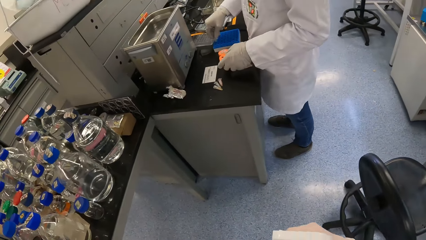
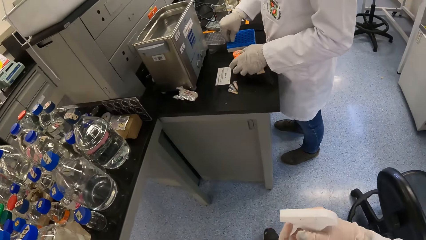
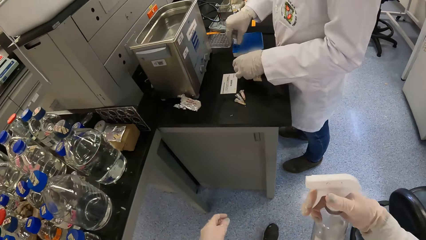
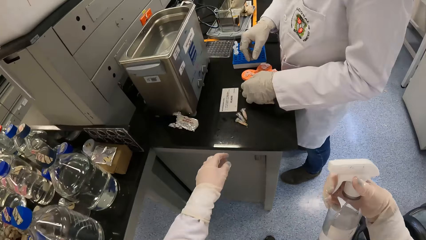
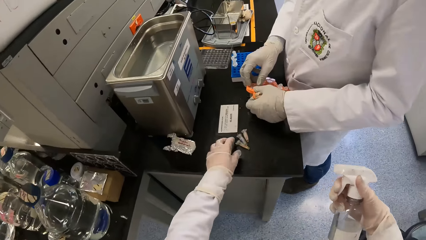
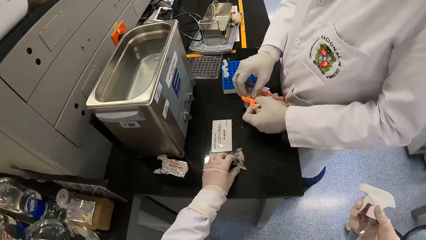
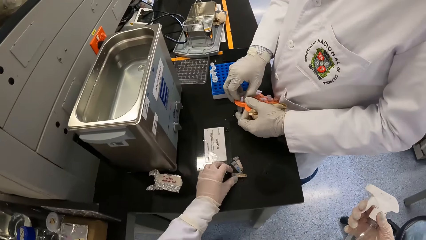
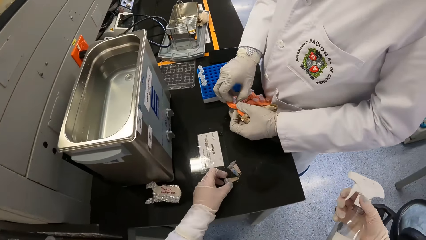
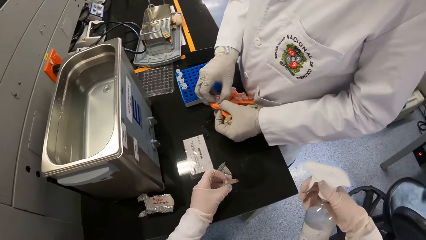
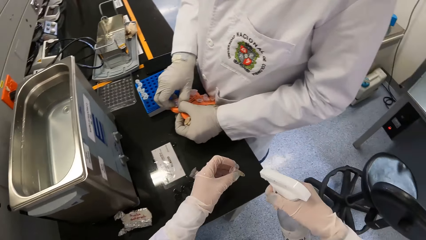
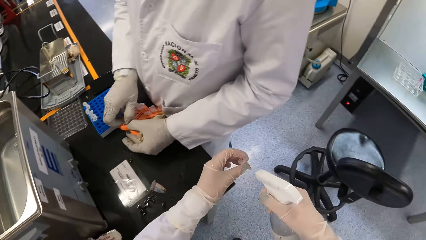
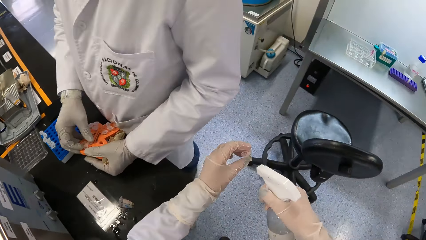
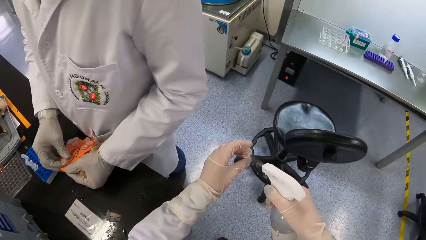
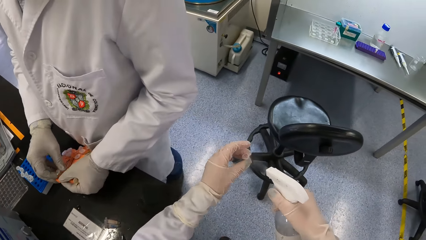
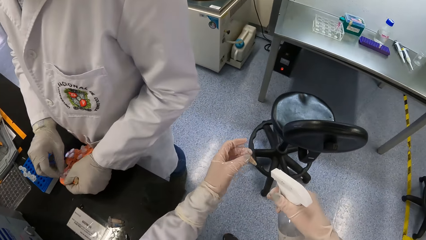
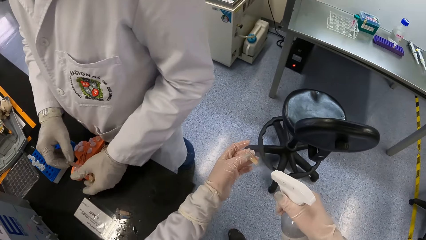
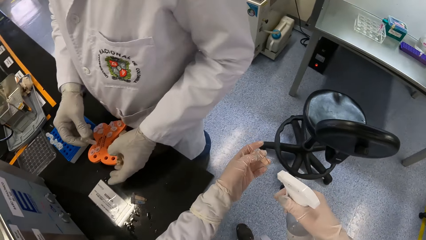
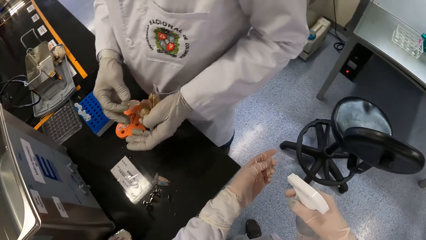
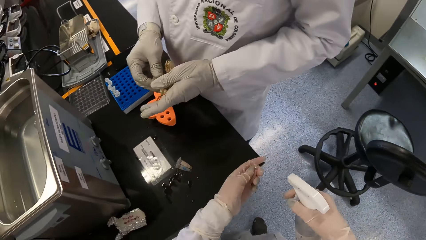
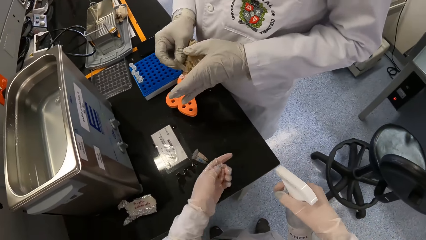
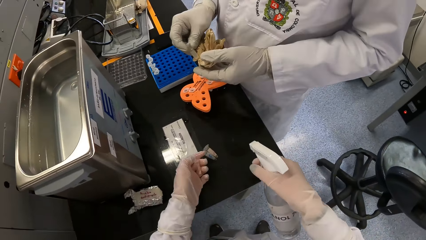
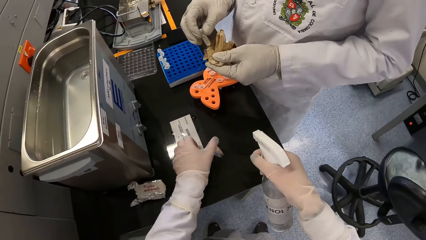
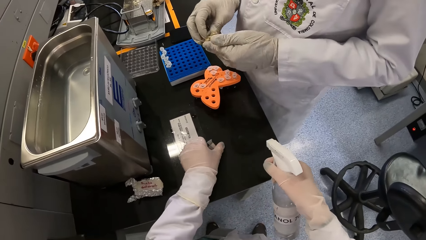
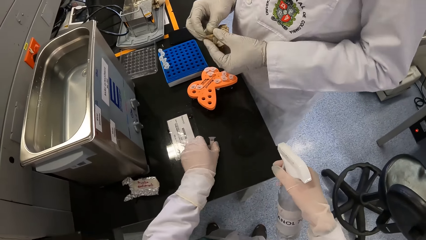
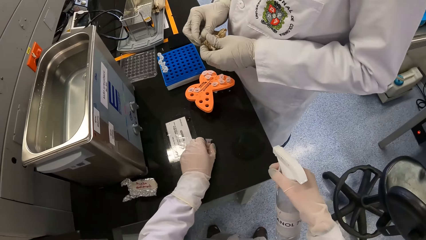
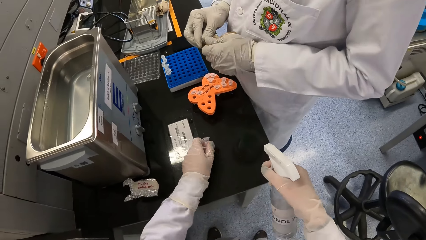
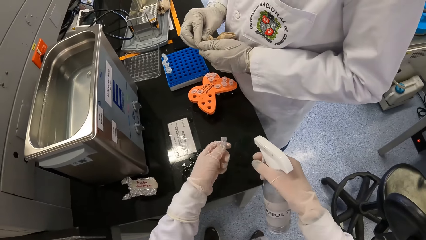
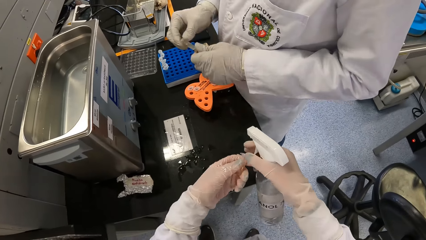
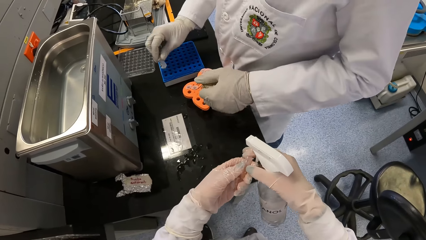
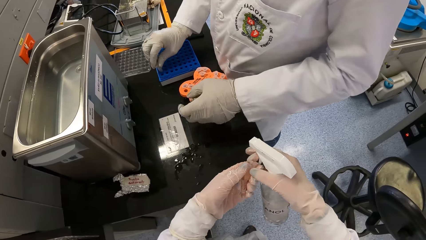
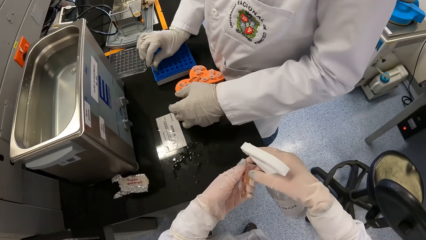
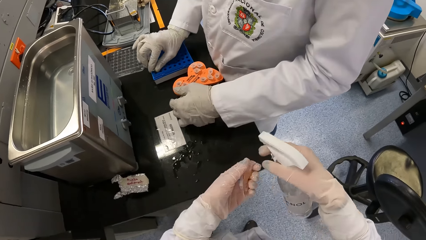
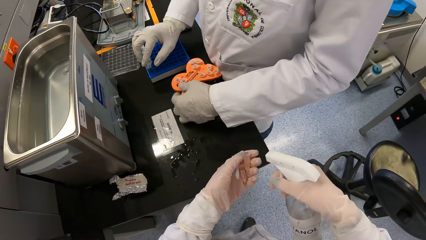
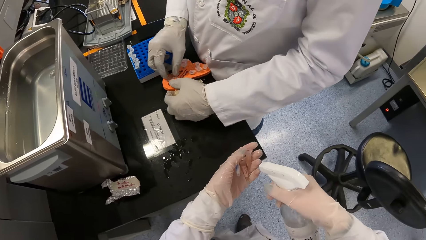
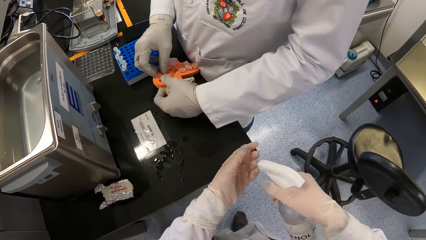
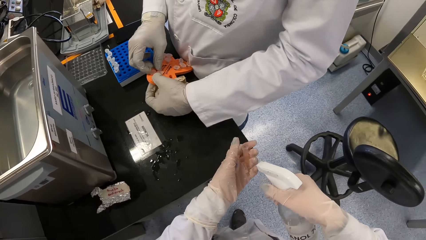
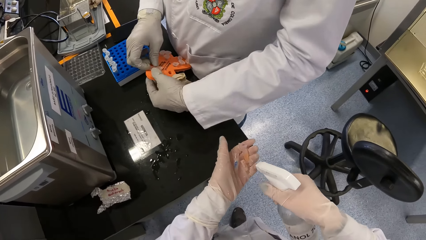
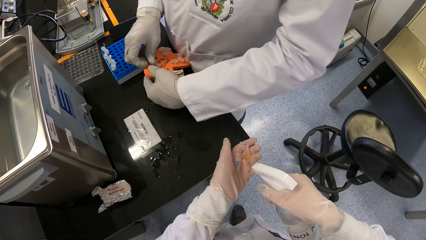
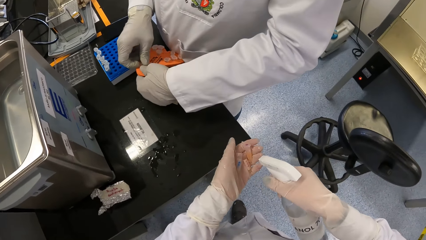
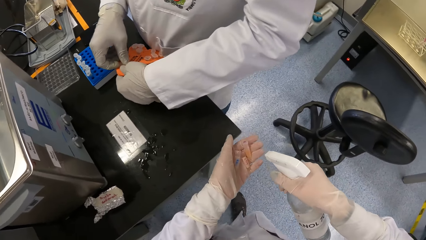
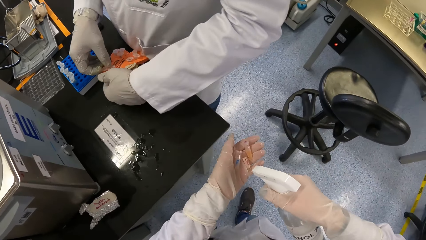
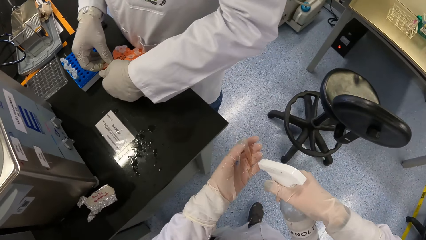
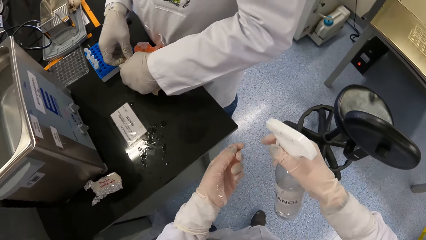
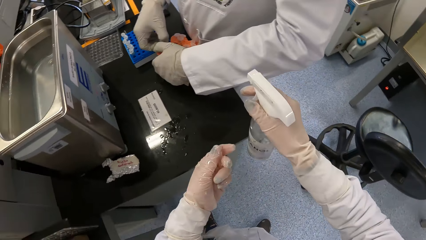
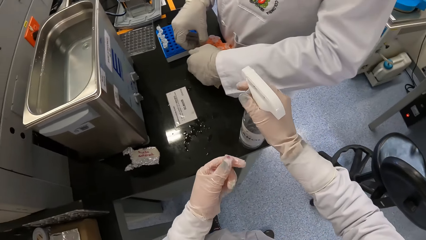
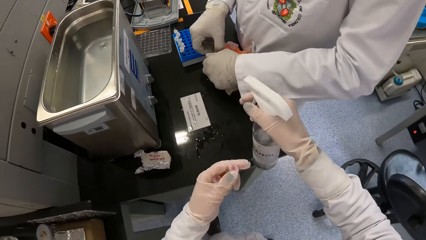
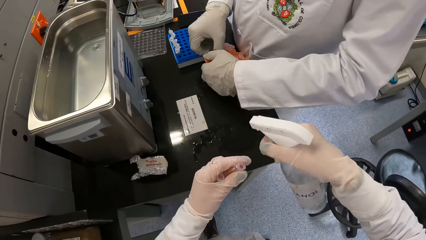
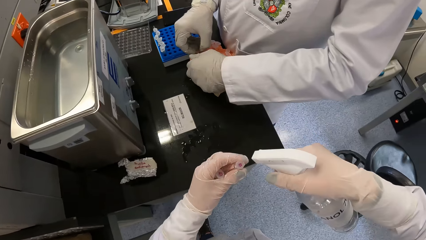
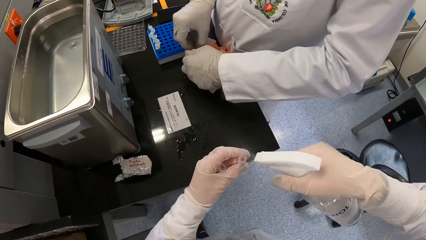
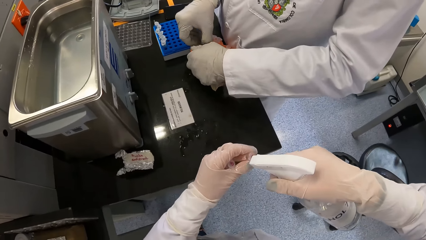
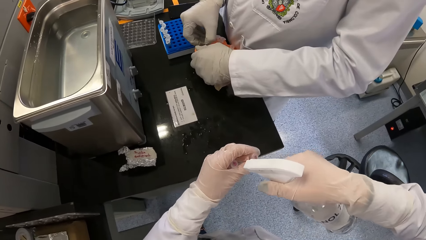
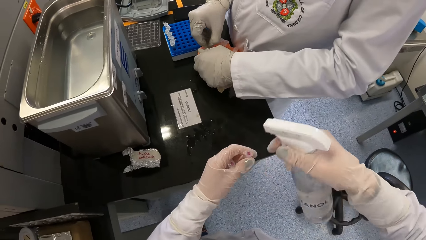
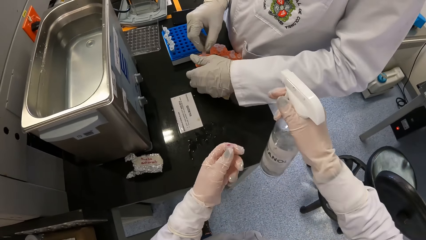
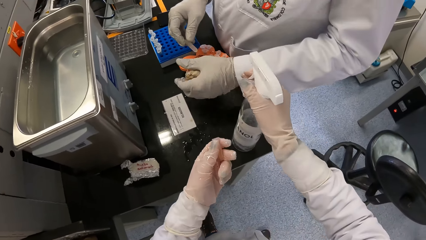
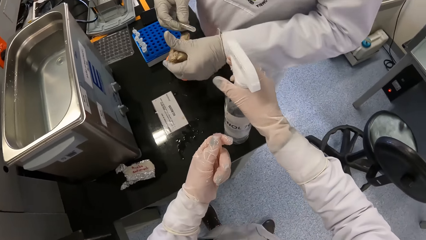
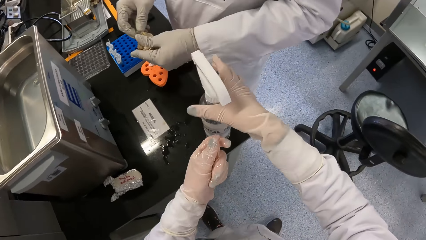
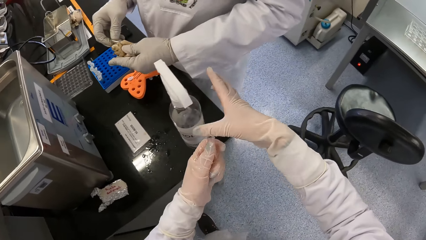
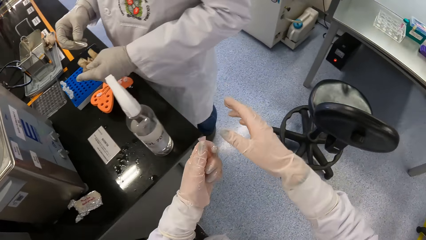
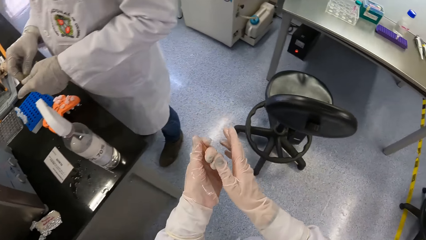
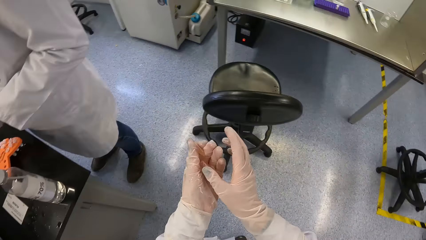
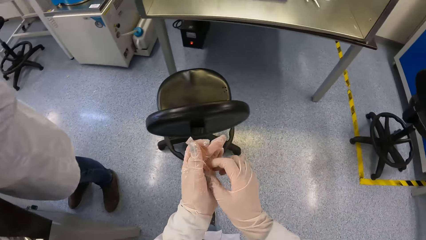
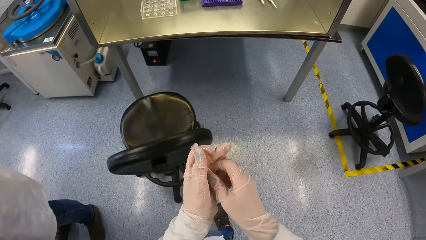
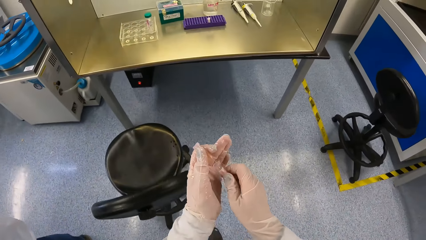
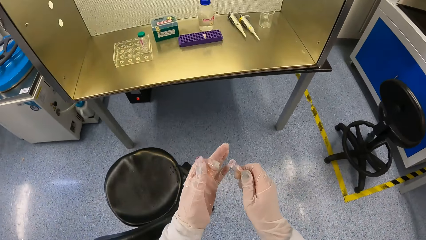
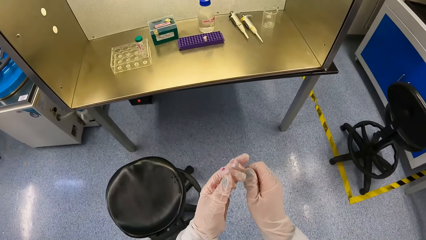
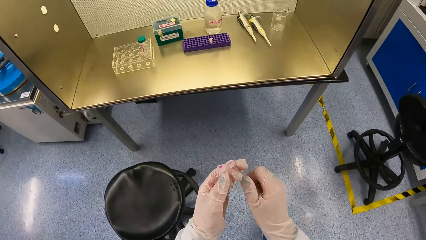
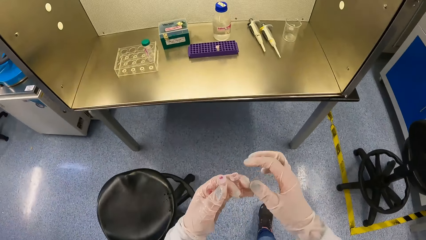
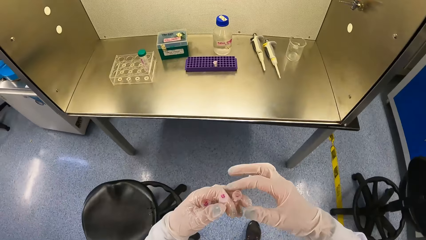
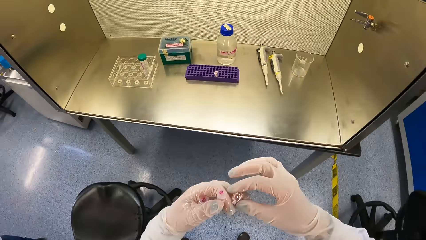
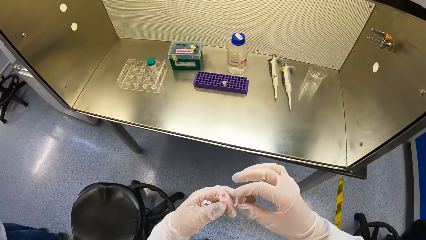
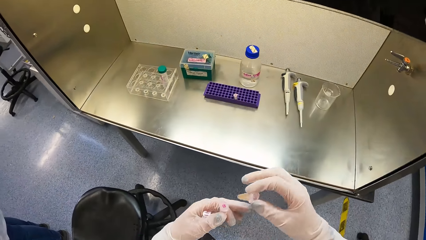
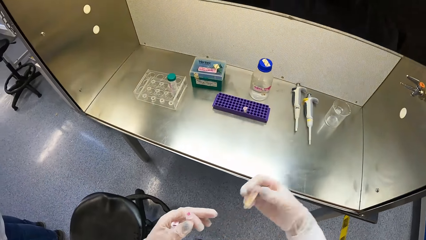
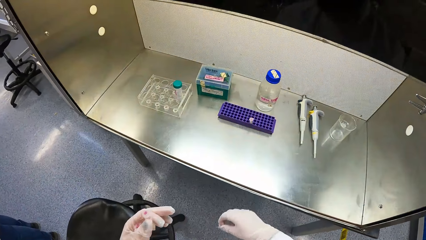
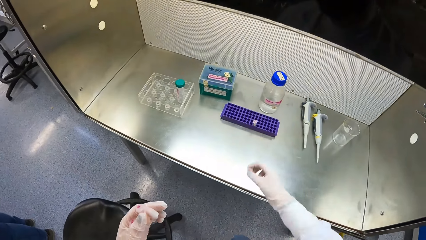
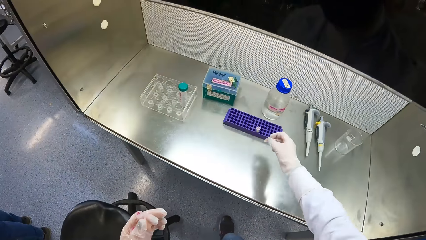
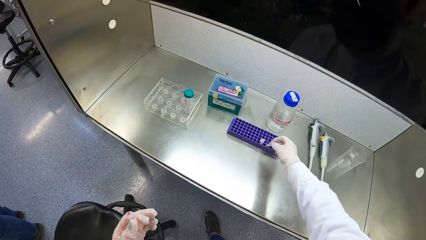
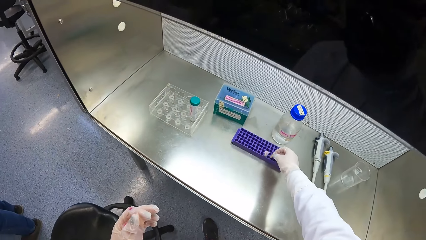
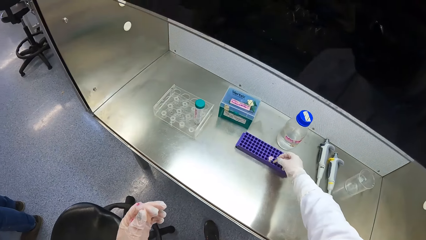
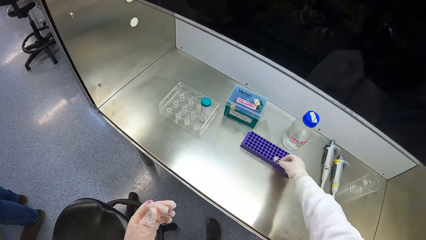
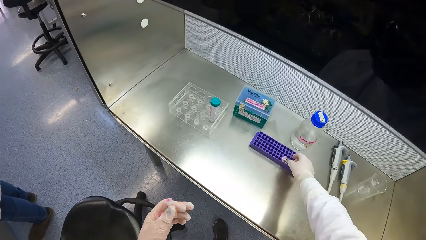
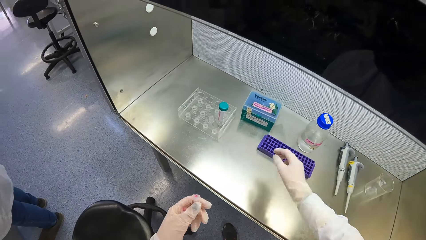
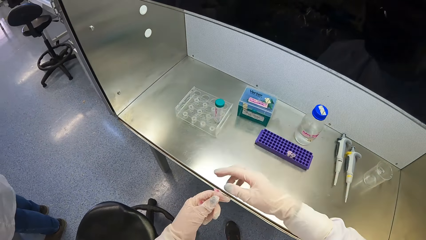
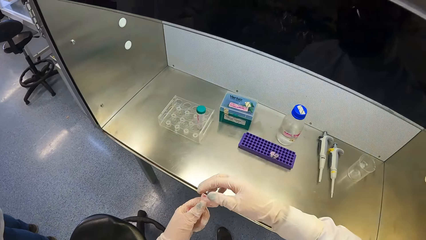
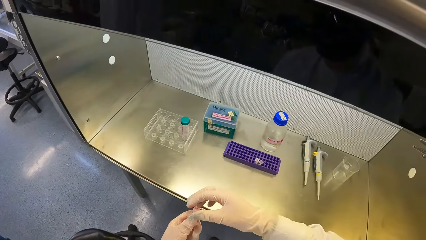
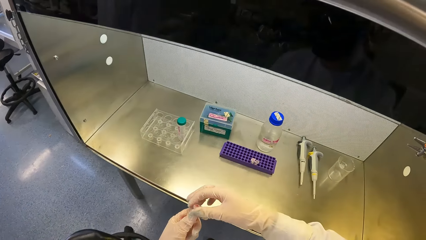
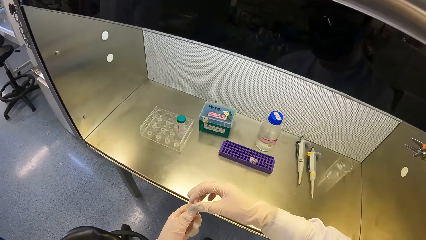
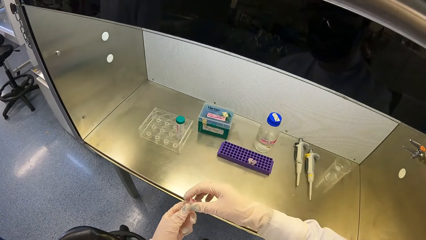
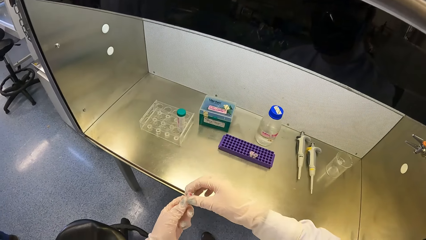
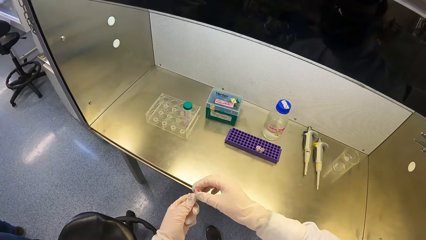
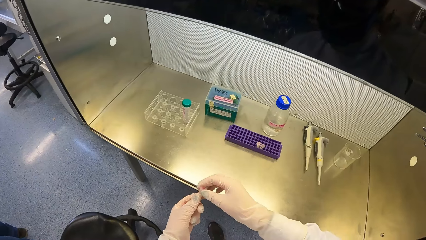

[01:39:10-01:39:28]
The camera wearer walks ahead. The man puts a centrifuge tube in the centrifuge tube rack on the counter with his right hand and picks the centrifuge tube rack from the counter with his left hand. The camera wearer picks a centrifuge tube from the counter with her left hand. The man removes a centrifuge tube from the centrifuge tube rack with his right hand. The camera wearer sprays the centrifuge tube with the spray bottle in her right hand. The man wipes the centrifuge tube with the cloth in his left hand. The camera wearer packs some centrifuge tubes from the counter with her left hand. Another man puts the microtube in the blue microtube rack with his right hand. The camera wearer touches the microtube with his right hand. They arrange the tubes on the left hand. The other man holds the orange microtube rack with his left hand. The camera wearer sprays liquid sanitizer on the microtubes with the spray bottle in his right hand. They spray liquid sanitizer on the microtube with the spray bottle in his right hand. The other man pulls a microtube from the orange microtube rack with his right hand. The camera wearer places the spray bottle on the table with his right hand. The other man wipes the microtube with the piece of cloth in his left hand. The camera wearer takes the microtube from his left hand with his right hand. They walk towards the table with the test tube rack. They hold the microtube with his left hand. They take the microtube from his left hand with his right hand. They shake the microtube with his right hand. They put the microtube in the purple microtube rack with his right hand. They pick the tube with the right hand from the left hand.
